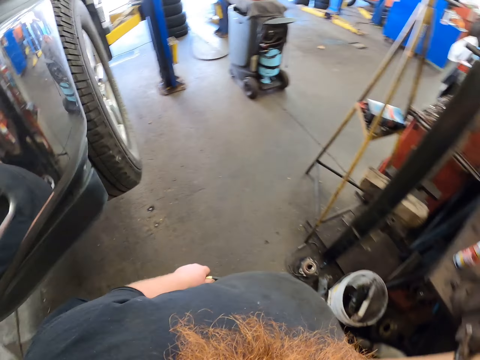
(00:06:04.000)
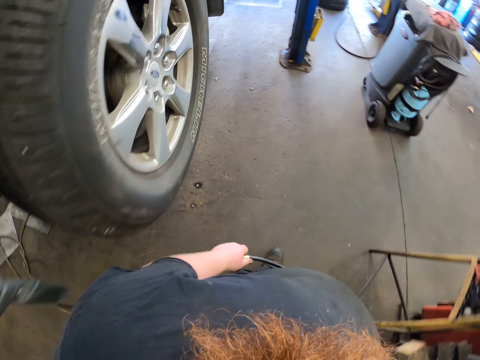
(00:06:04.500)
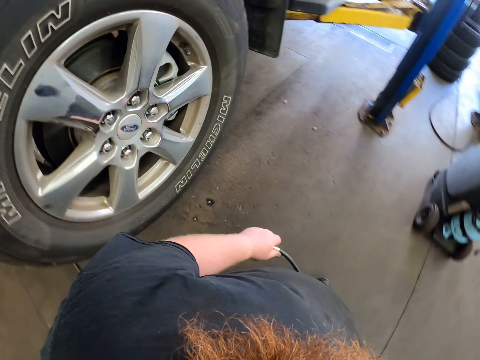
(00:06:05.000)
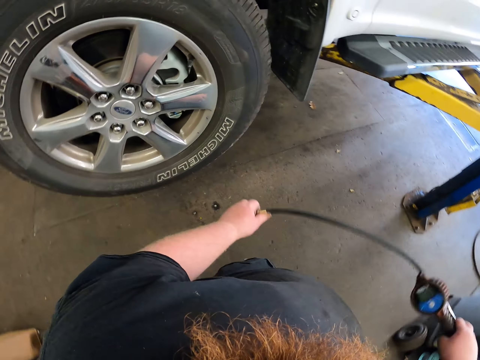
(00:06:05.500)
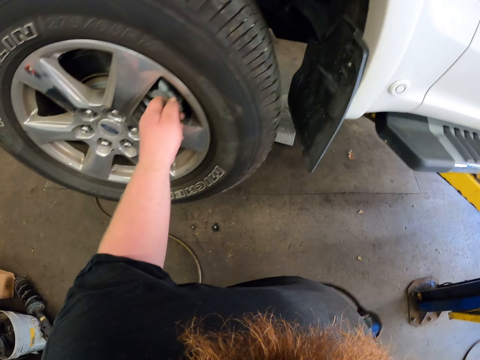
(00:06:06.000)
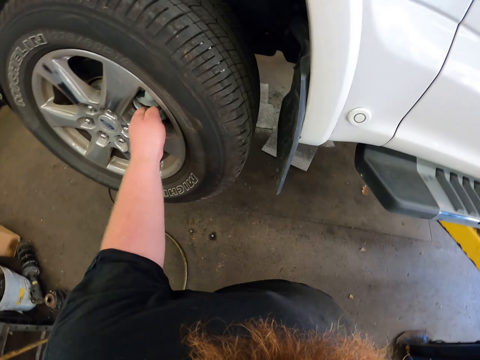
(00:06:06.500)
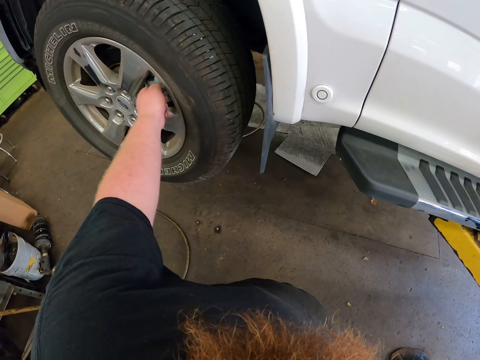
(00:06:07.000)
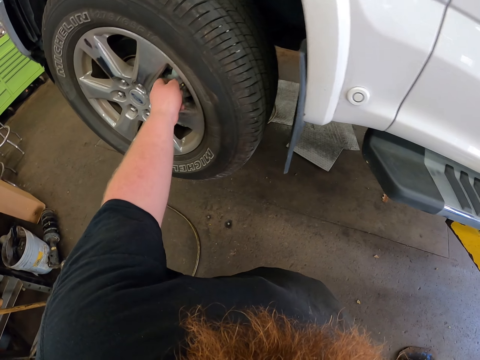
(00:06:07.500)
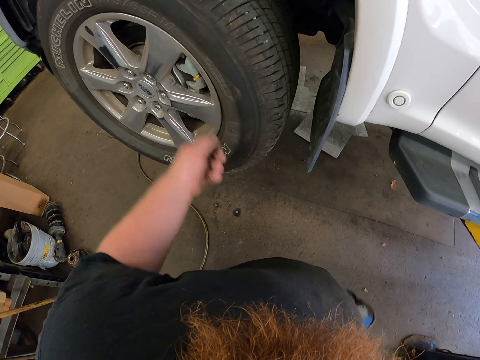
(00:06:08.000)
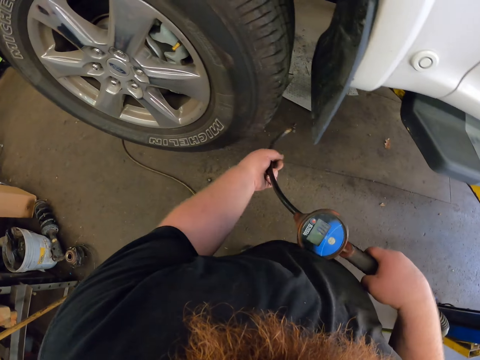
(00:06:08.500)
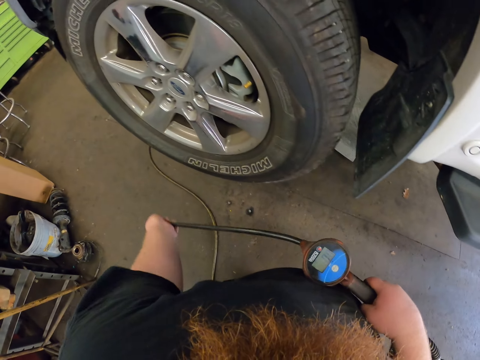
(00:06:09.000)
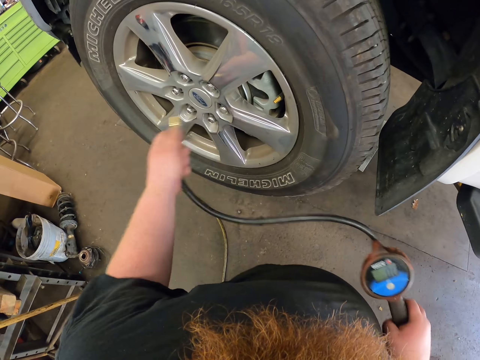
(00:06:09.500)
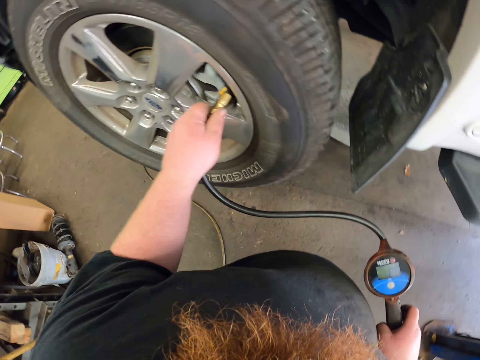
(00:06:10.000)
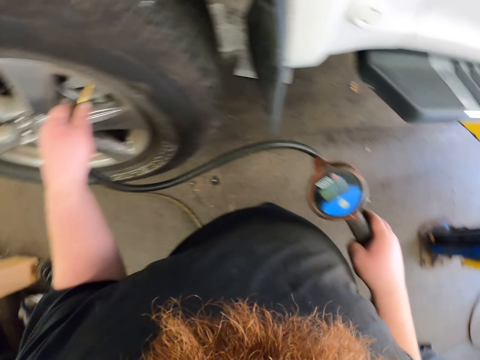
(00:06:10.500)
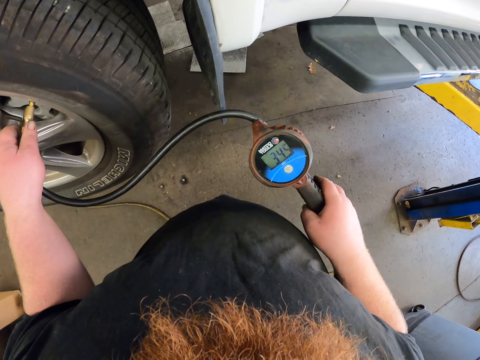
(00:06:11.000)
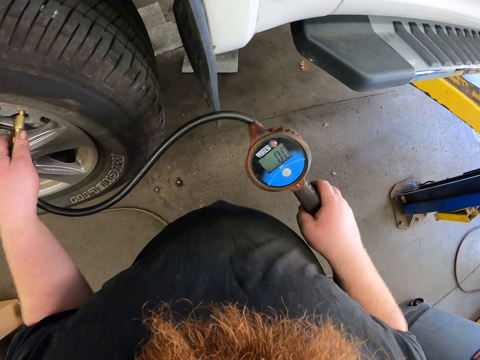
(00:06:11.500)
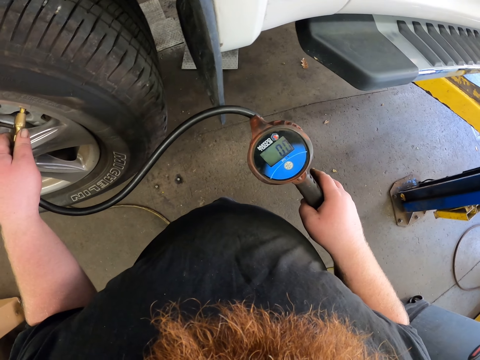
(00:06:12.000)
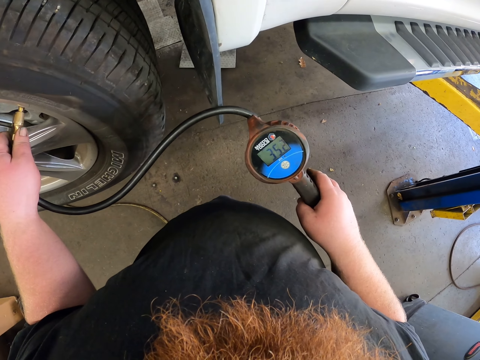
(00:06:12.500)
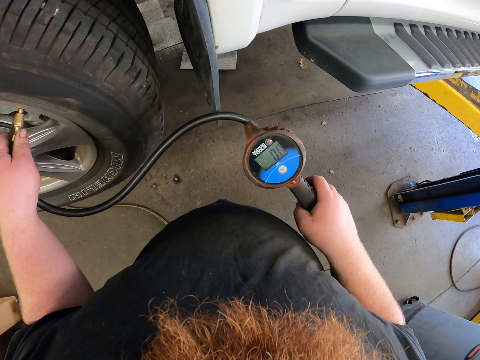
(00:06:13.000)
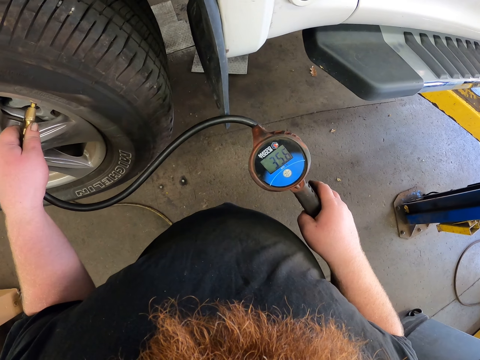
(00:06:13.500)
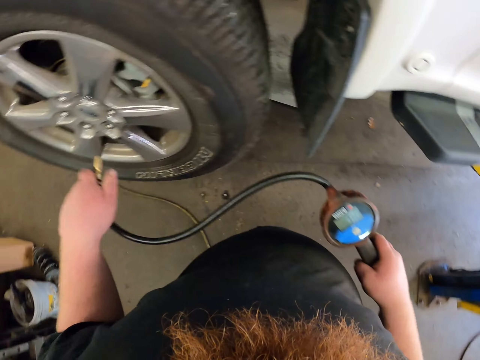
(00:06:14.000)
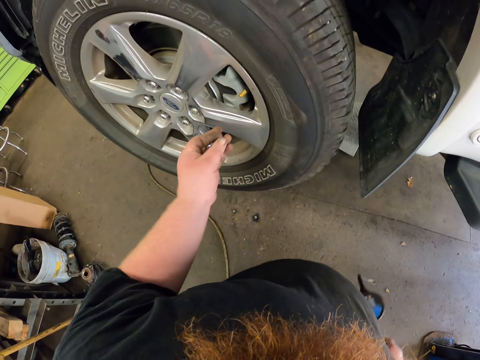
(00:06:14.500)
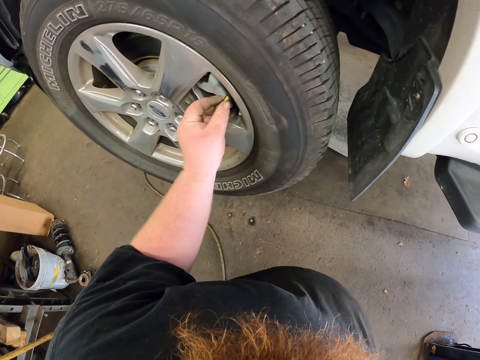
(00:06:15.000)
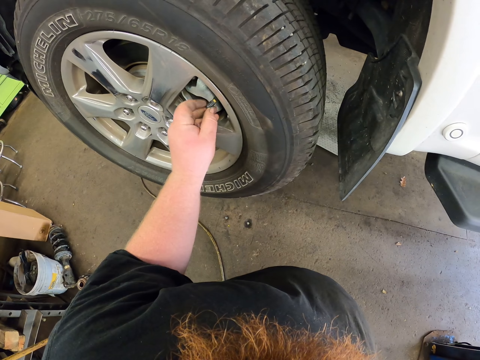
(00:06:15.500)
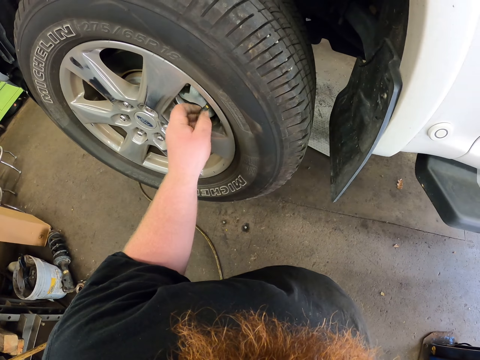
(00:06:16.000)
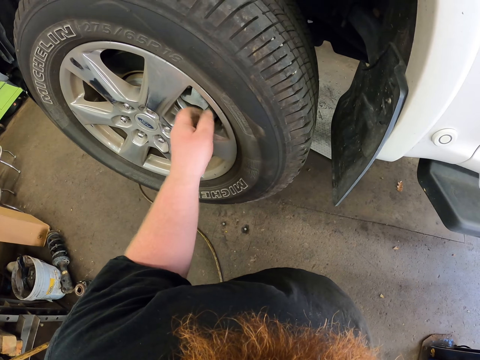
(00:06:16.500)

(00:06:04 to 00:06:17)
The camera wearer drops a cord. They open the tire valve. They pick up the cord. They operate something on the tire. They connect the pressure pump to the valve. They remove the pressure pump and drop the cord. They close the valve.

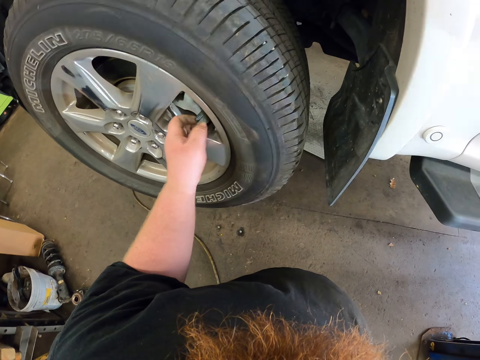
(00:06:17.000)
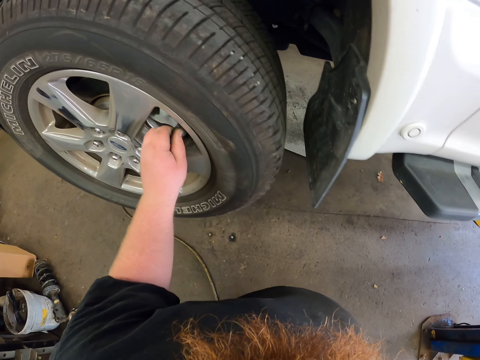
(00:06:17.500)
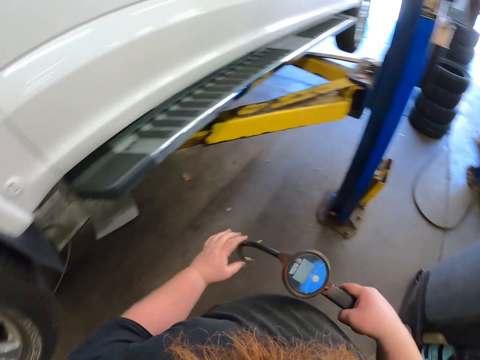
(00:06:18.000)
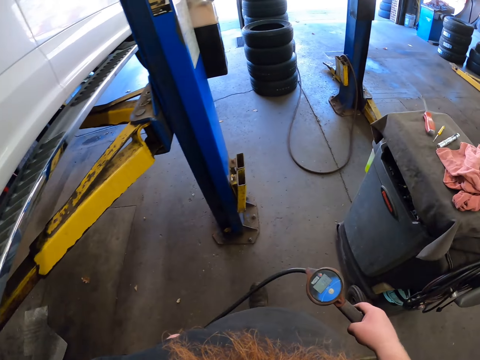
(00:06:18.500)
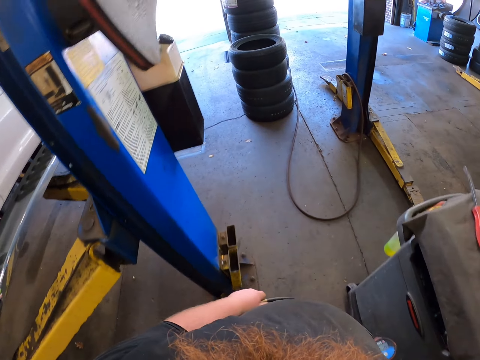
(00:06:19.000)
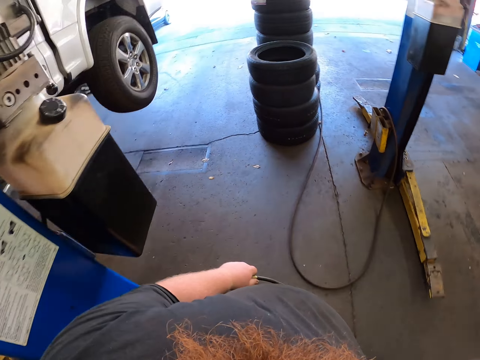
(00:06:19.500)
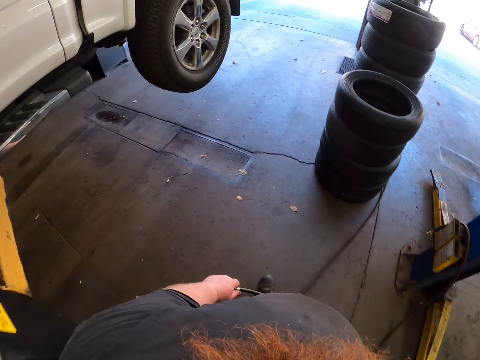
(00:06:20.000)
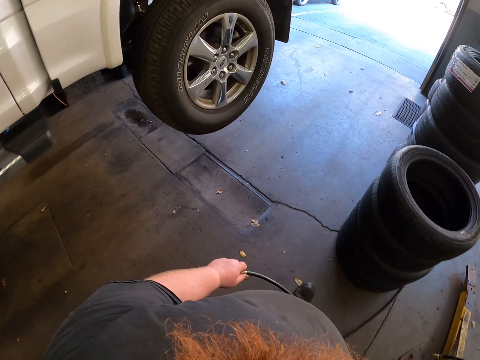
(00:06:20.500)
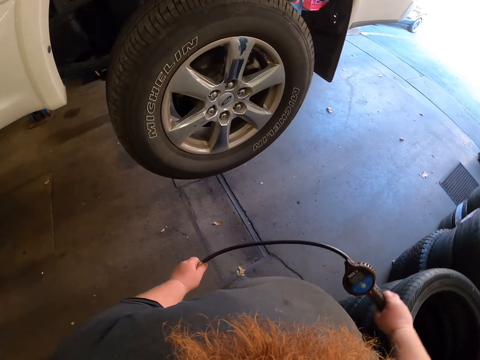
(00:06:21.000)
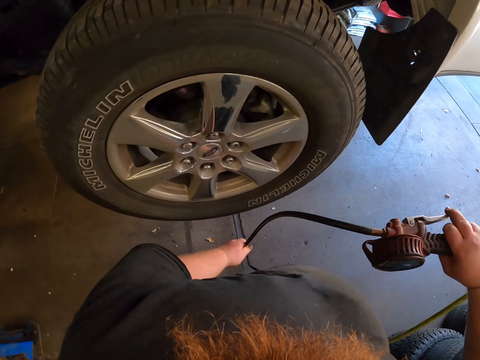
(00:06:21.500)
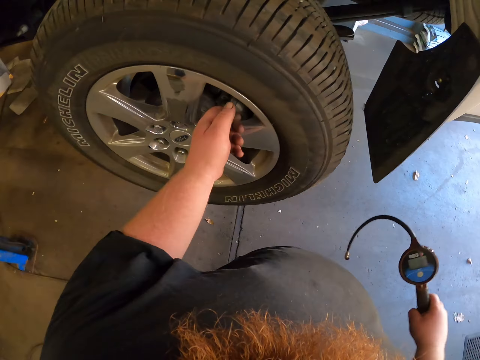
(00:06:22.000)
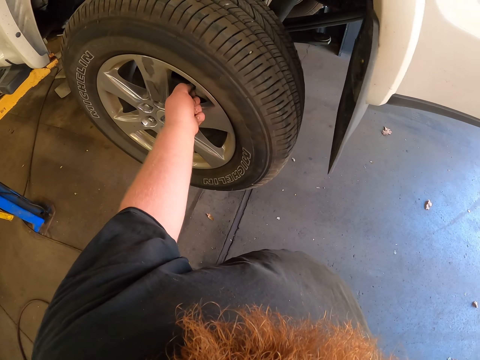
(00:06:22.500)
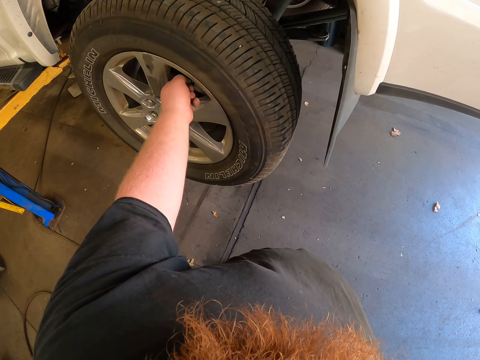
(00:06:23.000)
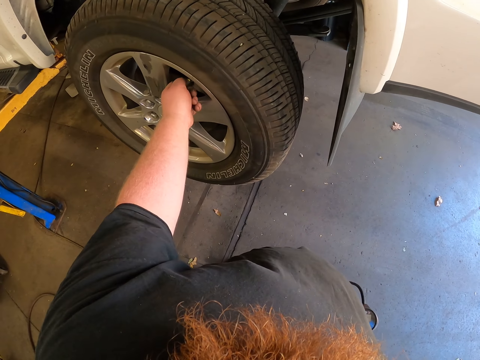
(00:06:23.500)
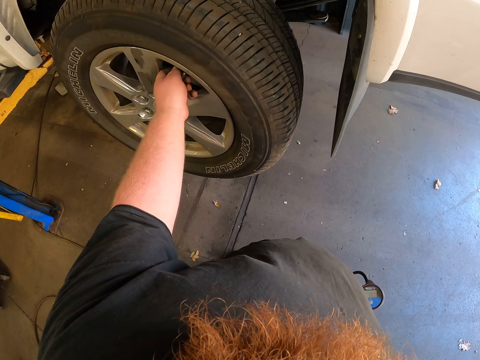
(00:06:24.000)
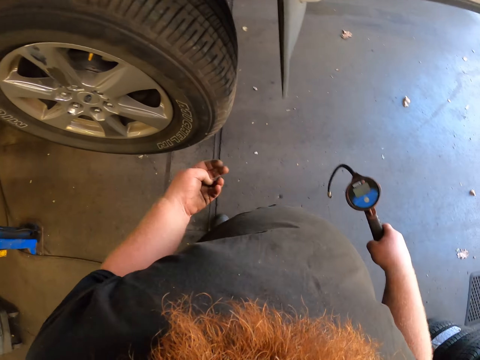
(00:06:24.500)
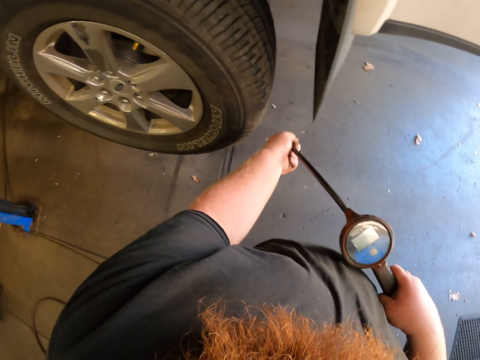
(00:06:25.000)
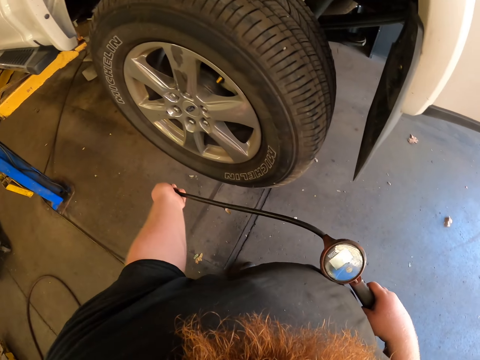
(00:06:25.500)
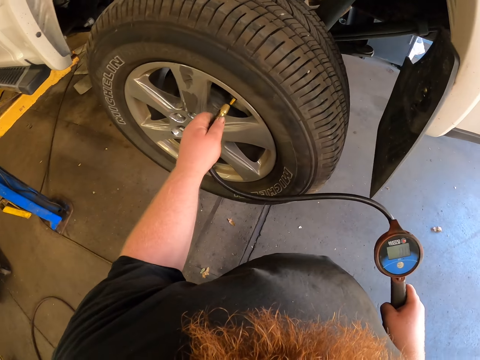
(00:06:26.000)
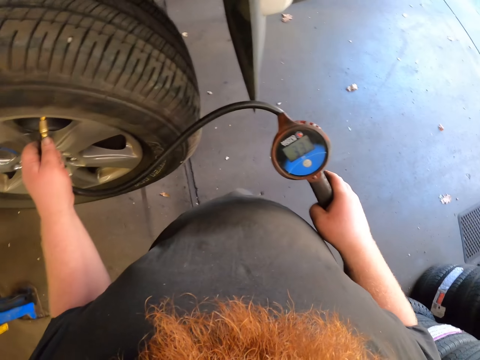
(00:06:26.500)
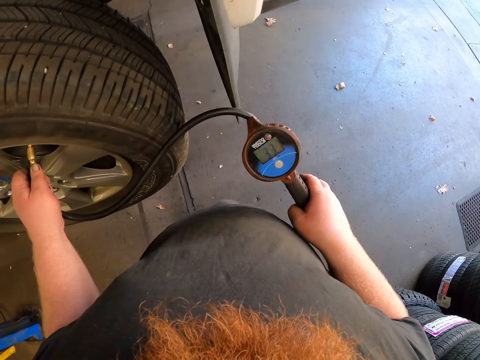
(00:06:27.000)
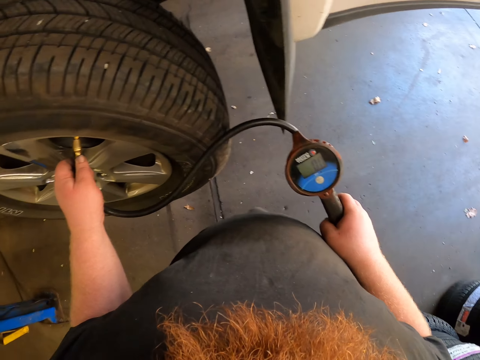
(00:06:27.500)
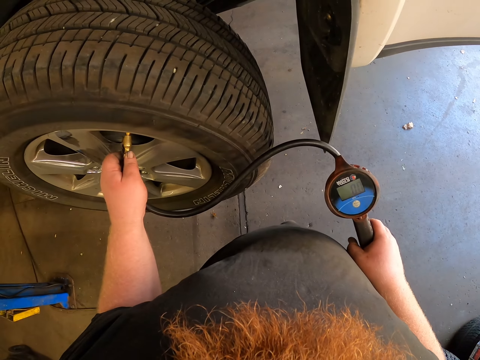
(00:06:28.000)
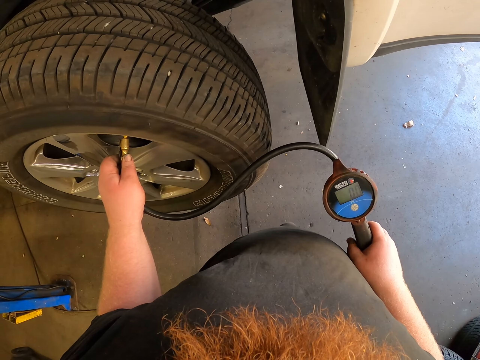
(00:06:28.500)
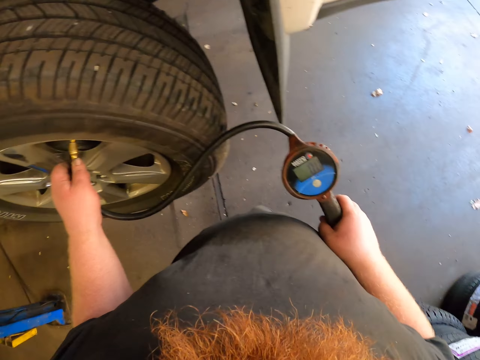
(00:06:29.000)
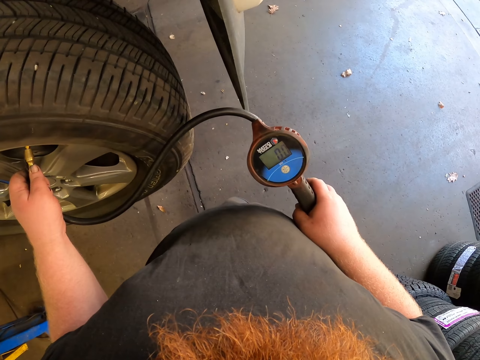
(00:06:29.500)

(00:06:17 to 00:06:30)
The camera wearer holds a cord. They walk around. They drop the cord. They remove the tire nozzle cap. They open the tire valve. They hold the cord. They connect the pressure pump to the valve. They operate something on a tire.
